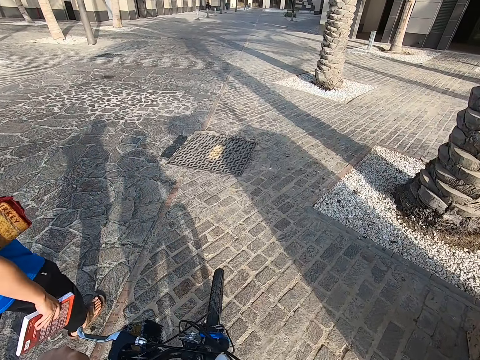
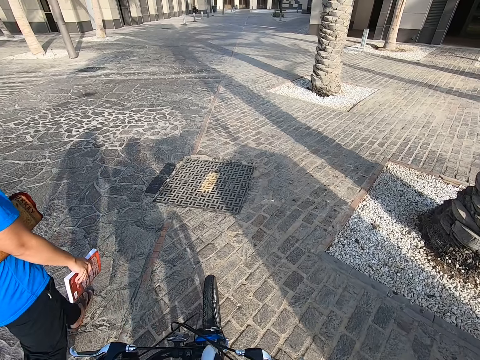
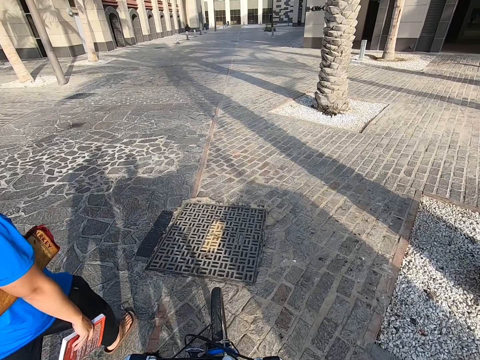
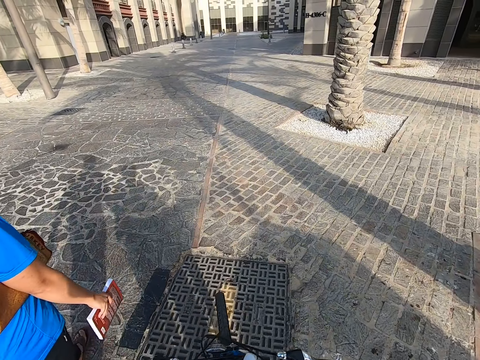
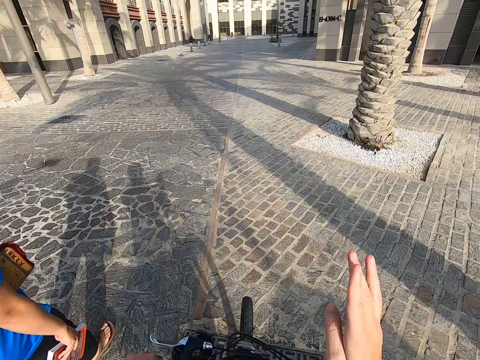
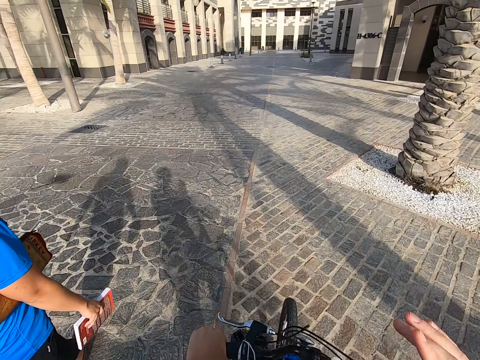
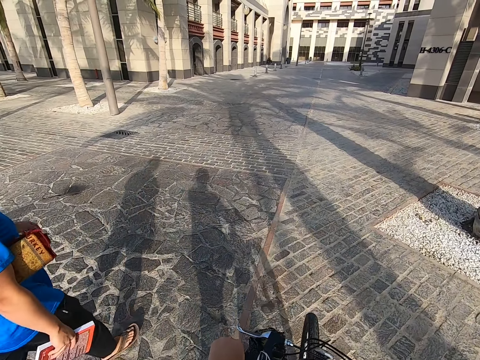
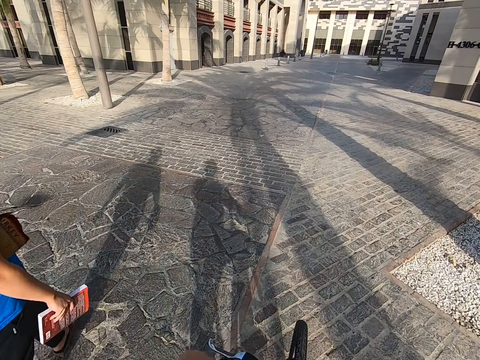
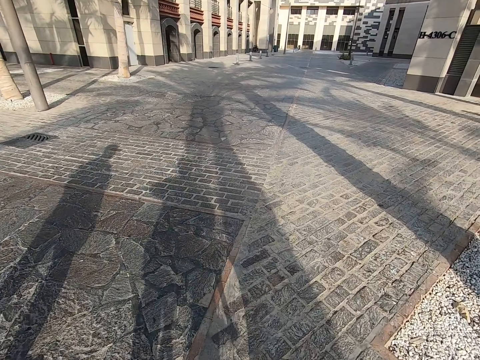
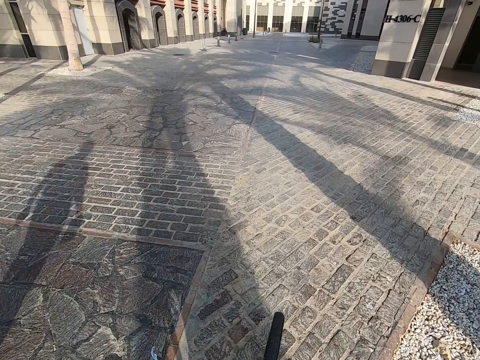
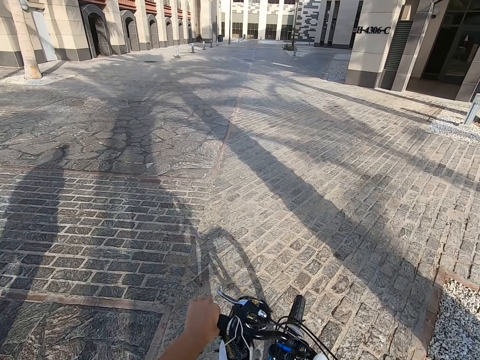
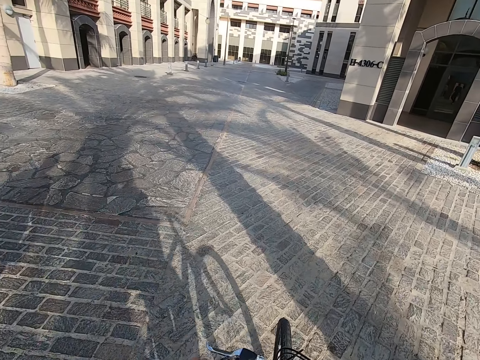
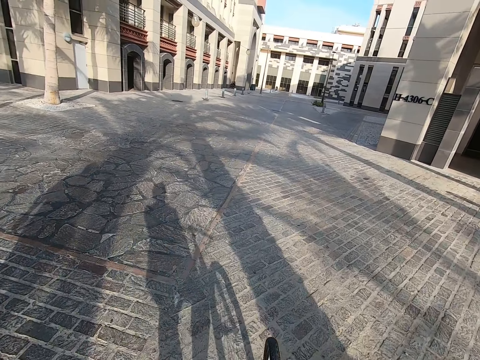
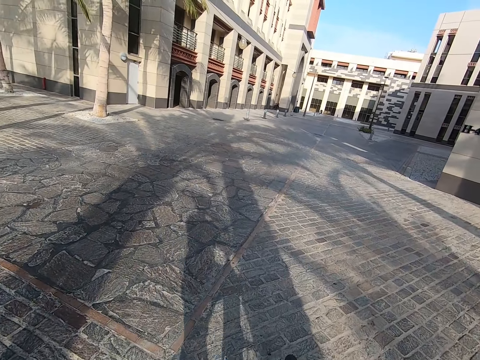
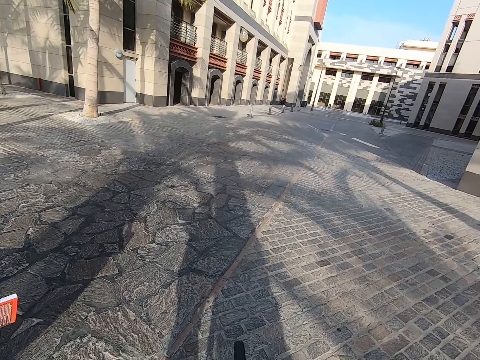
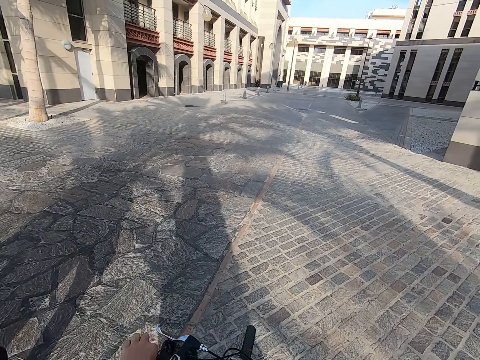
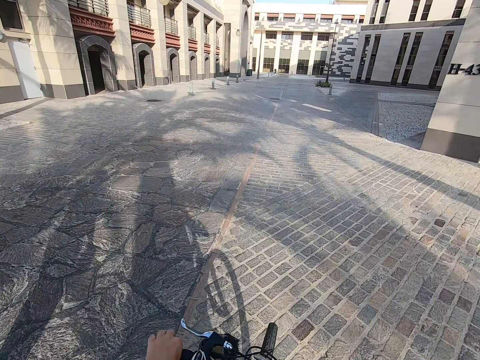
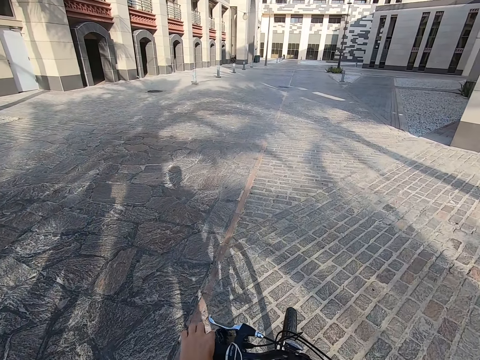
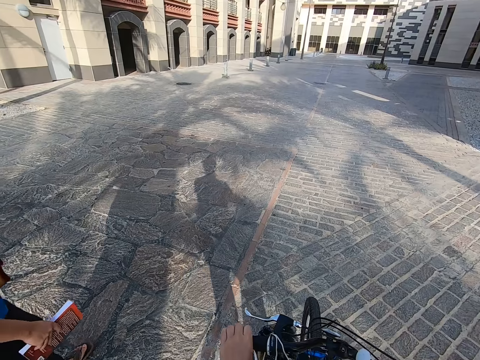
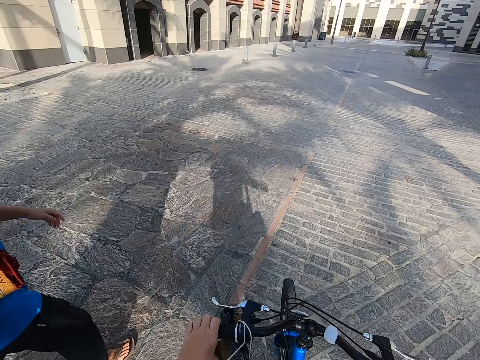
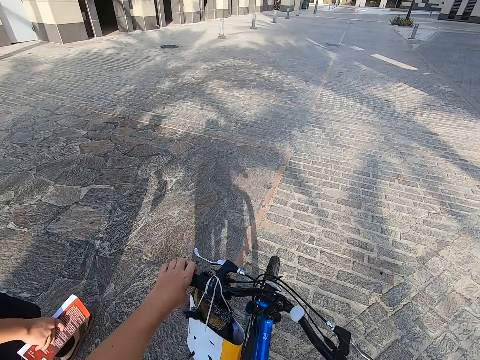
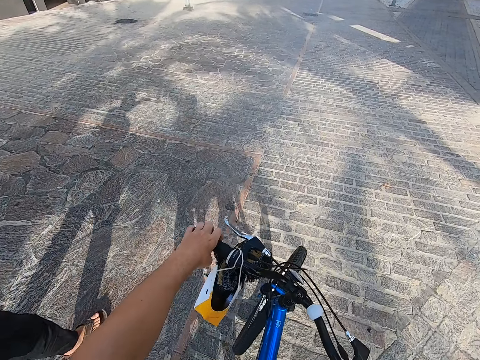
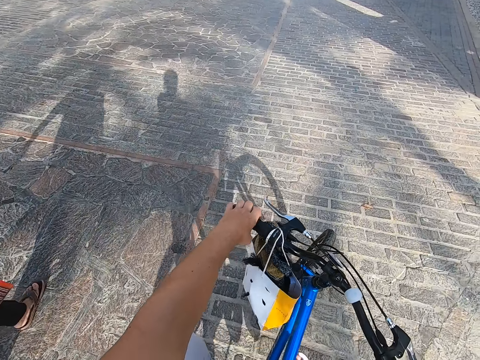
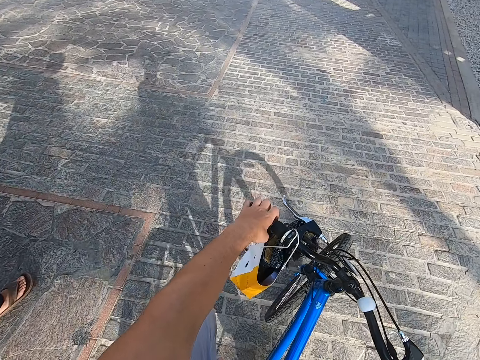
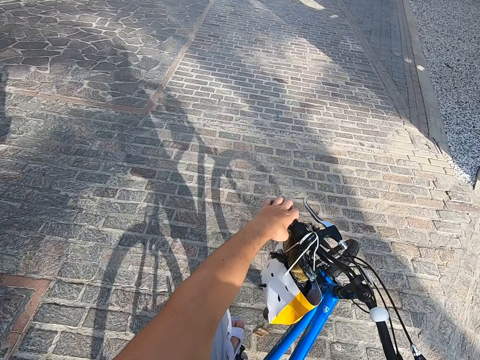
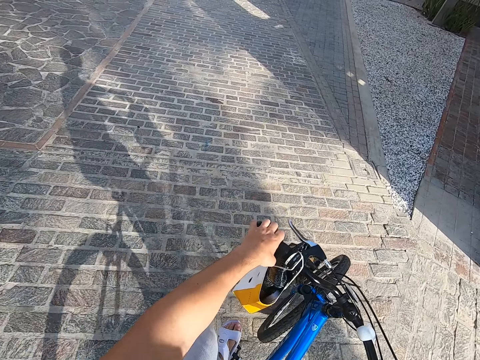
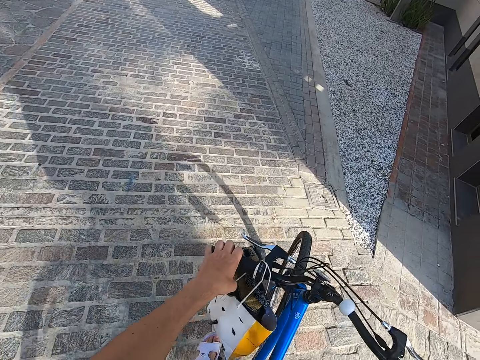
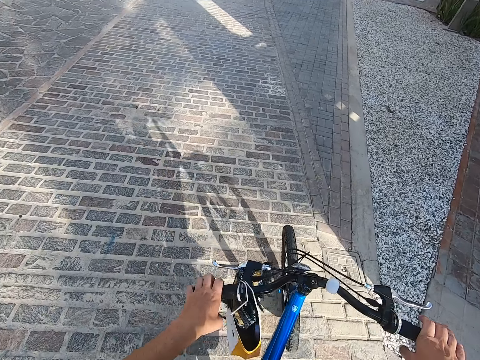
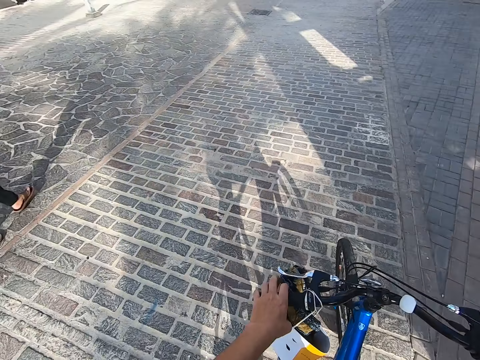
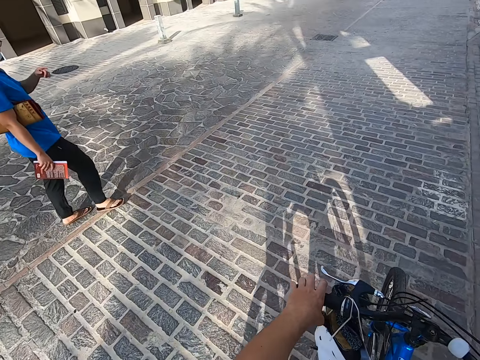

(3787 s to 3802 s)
The camera wearer speaks to a man. They ride the bike on the pavement. The man walks.

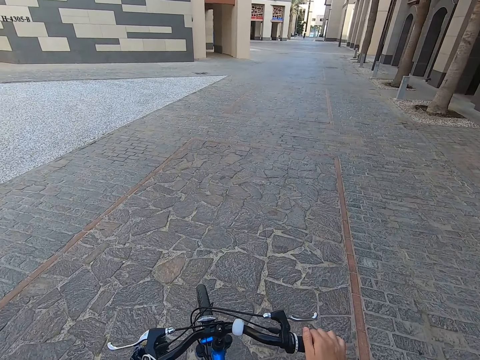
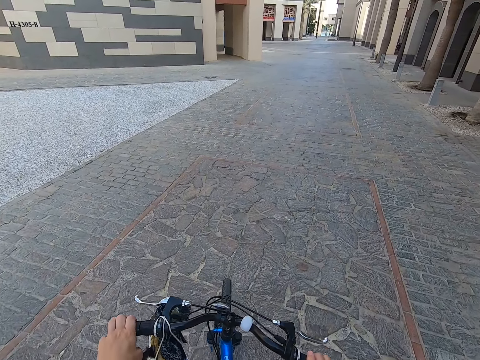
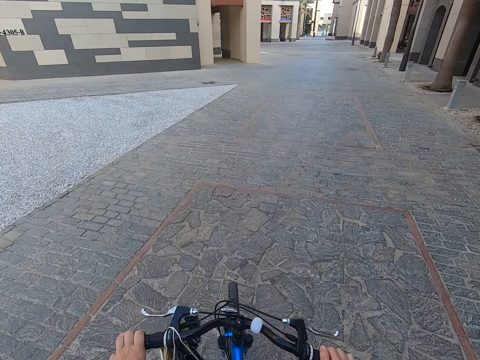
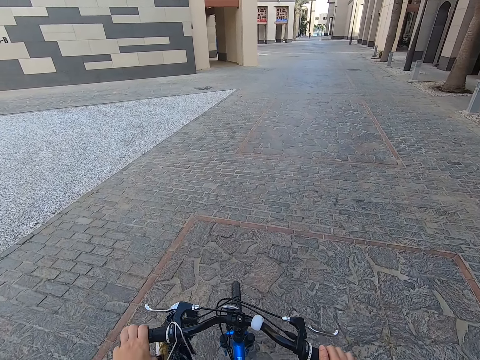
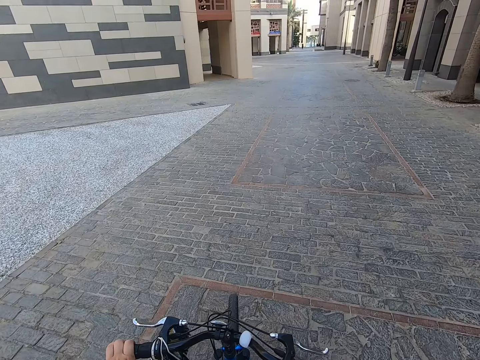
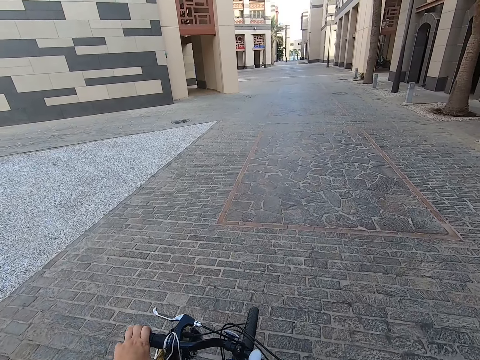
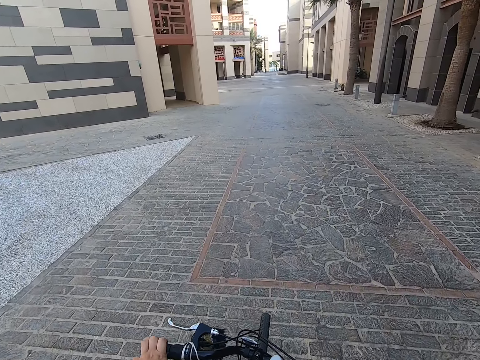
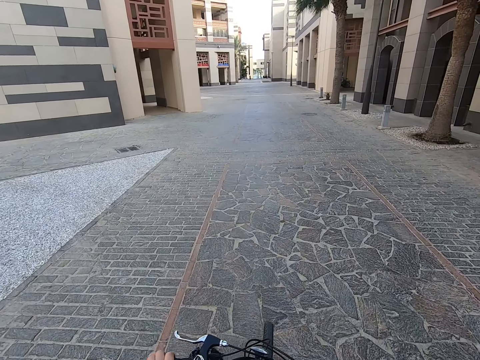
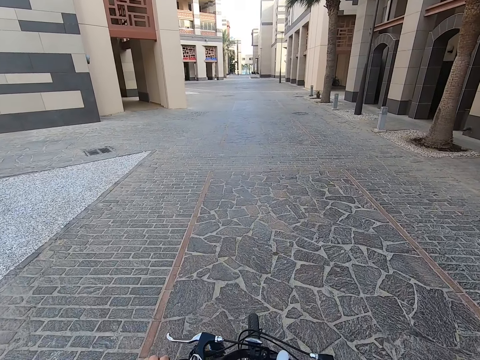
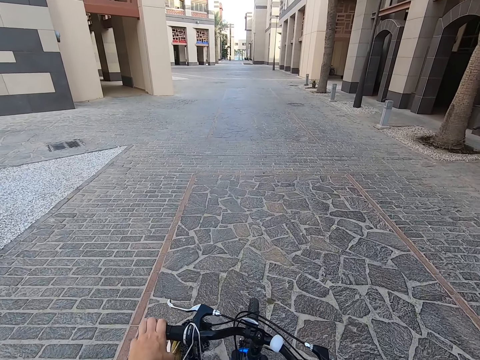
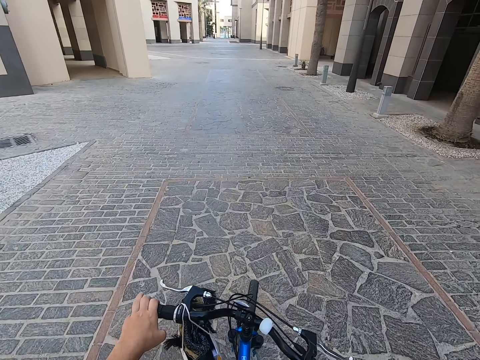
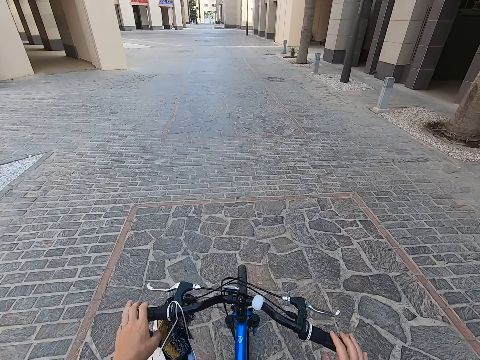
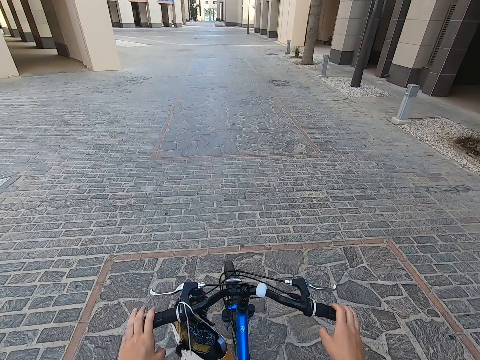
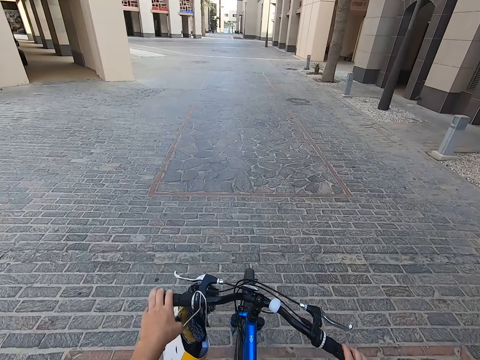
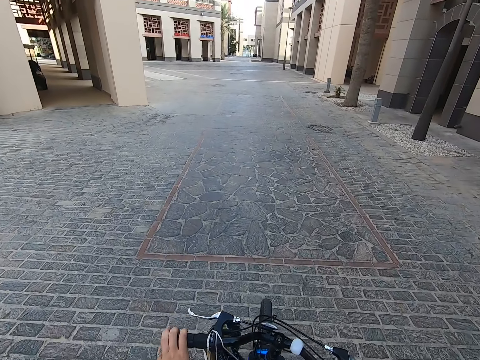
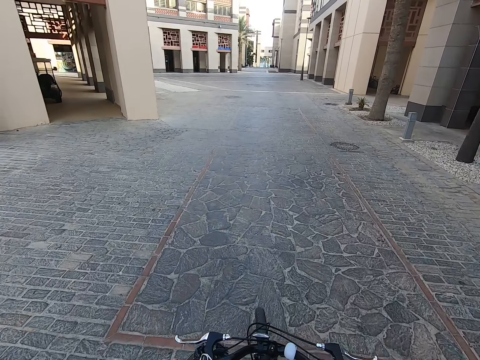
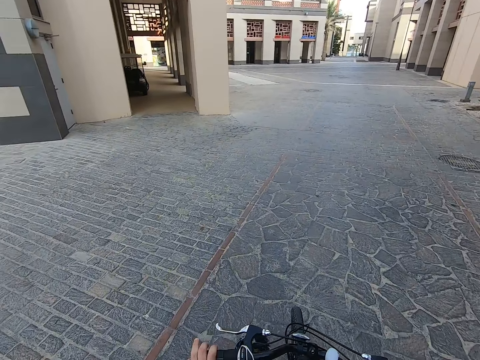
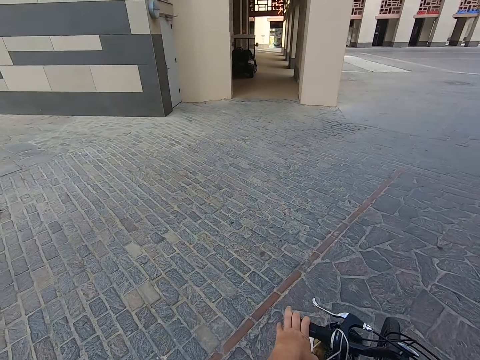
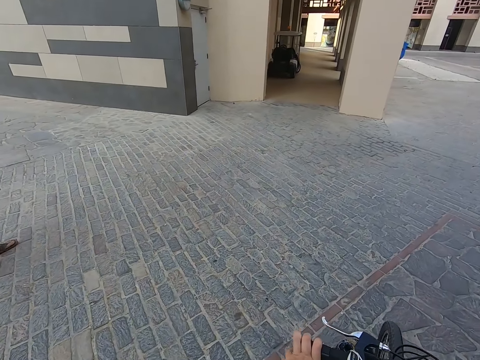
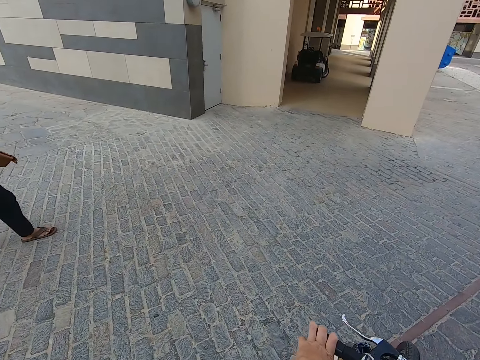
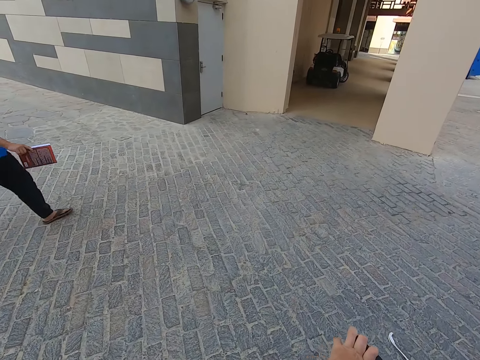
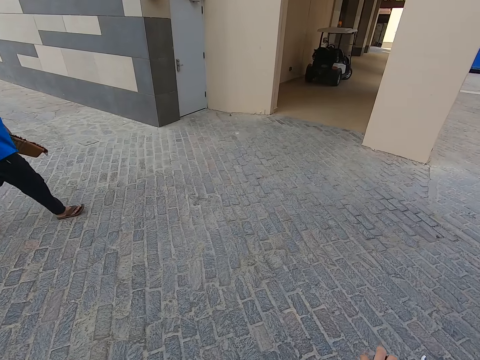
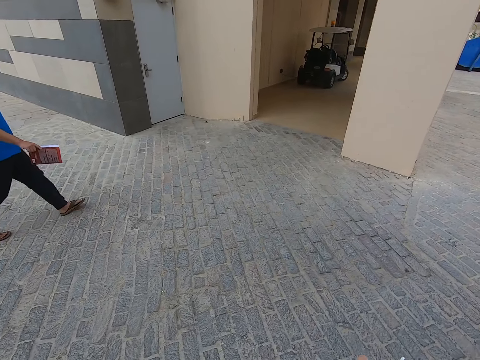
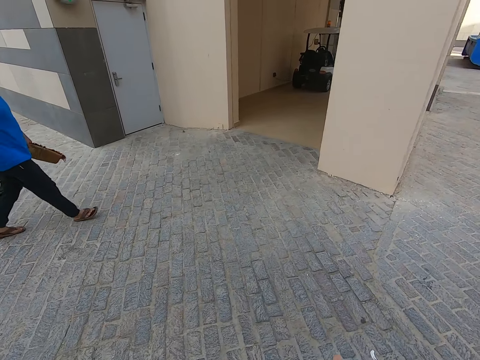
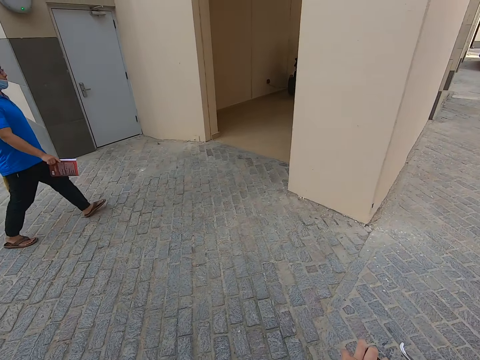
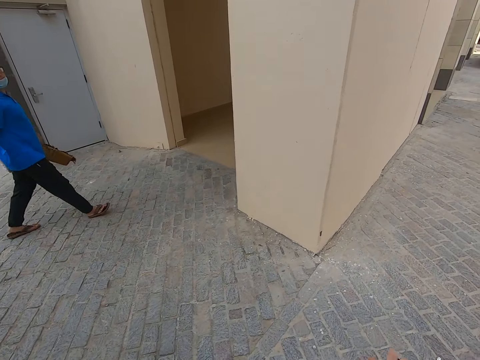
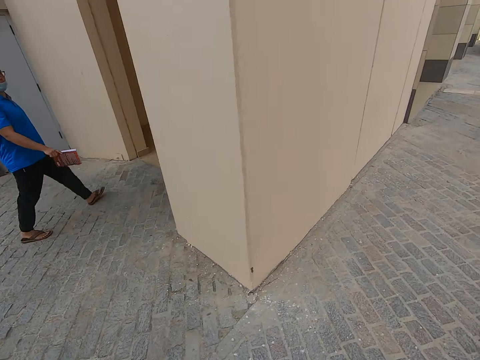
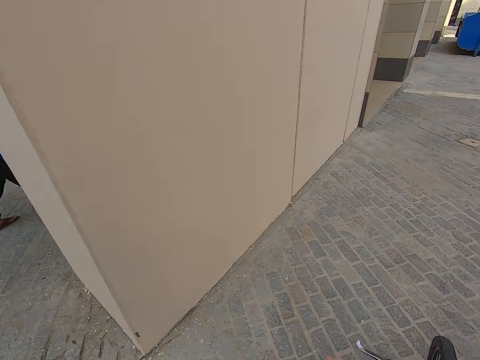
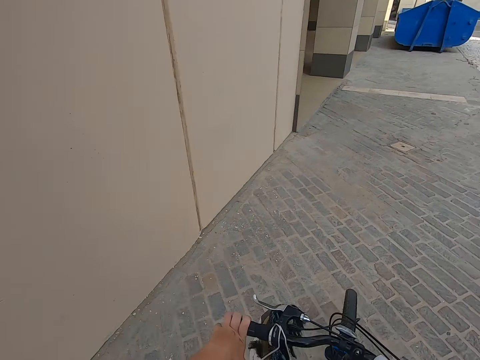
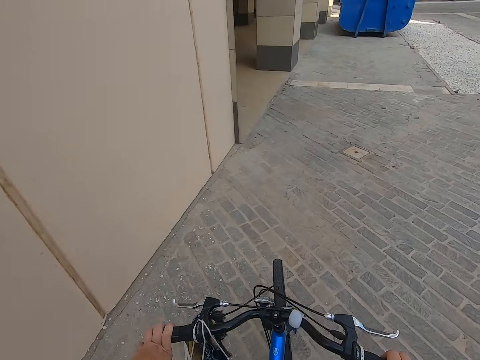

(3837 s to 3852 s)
The camera wearer rides. A person walks.
